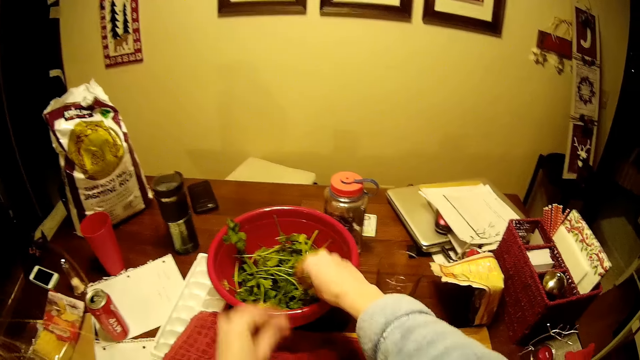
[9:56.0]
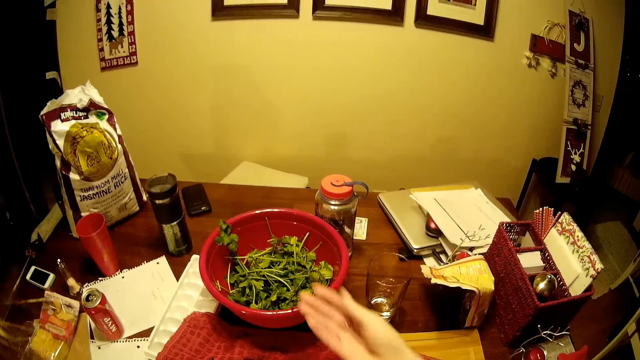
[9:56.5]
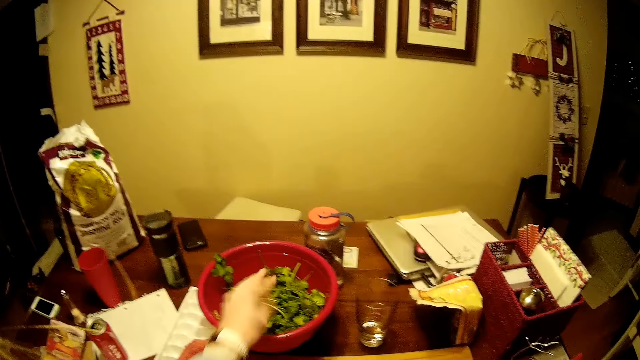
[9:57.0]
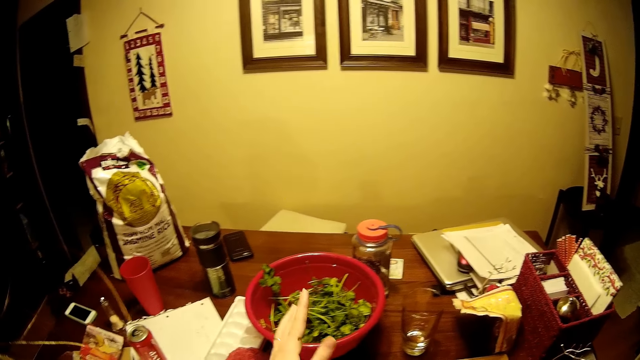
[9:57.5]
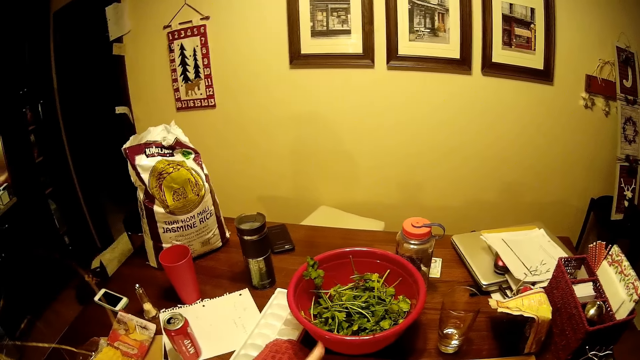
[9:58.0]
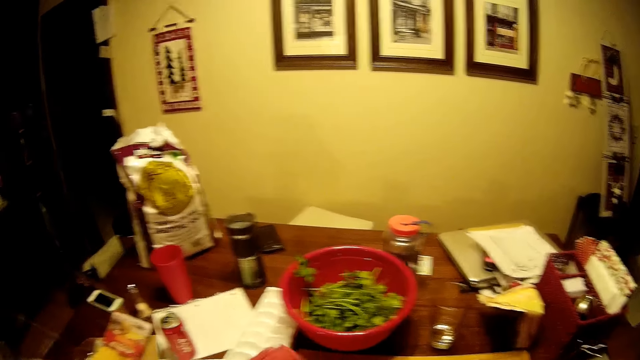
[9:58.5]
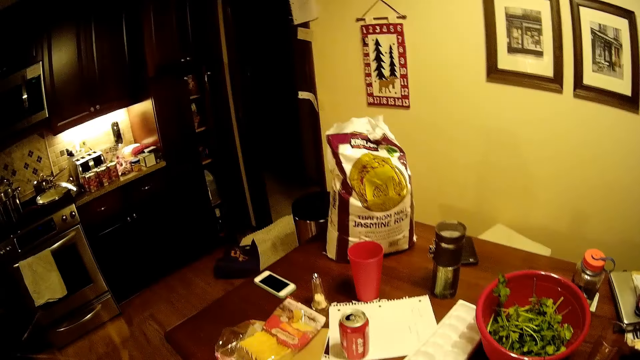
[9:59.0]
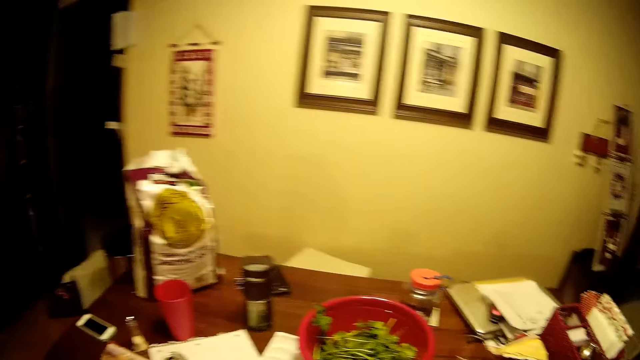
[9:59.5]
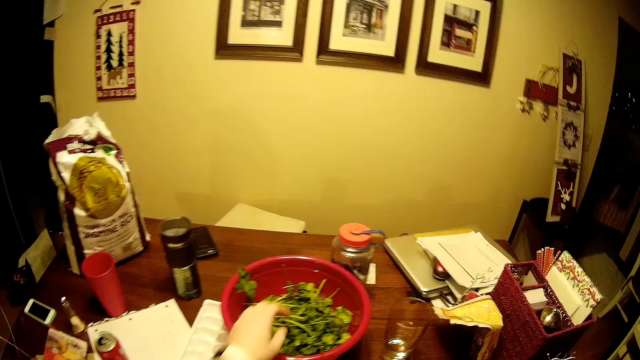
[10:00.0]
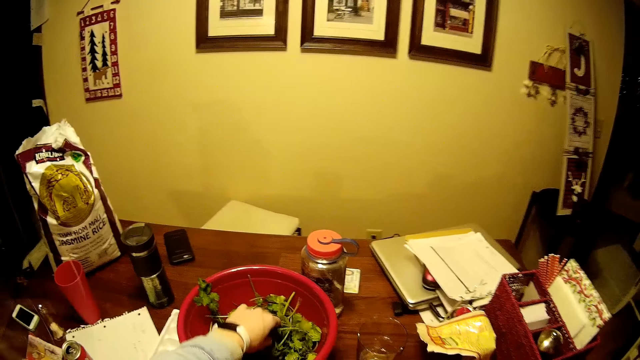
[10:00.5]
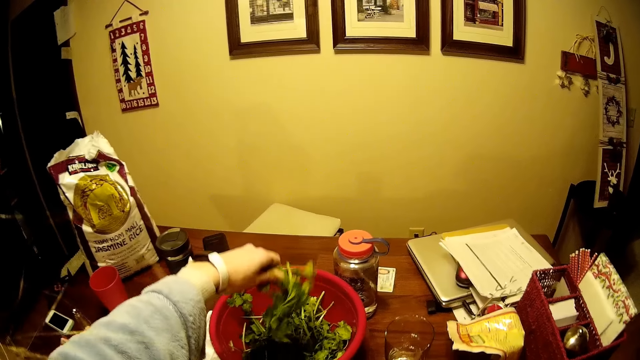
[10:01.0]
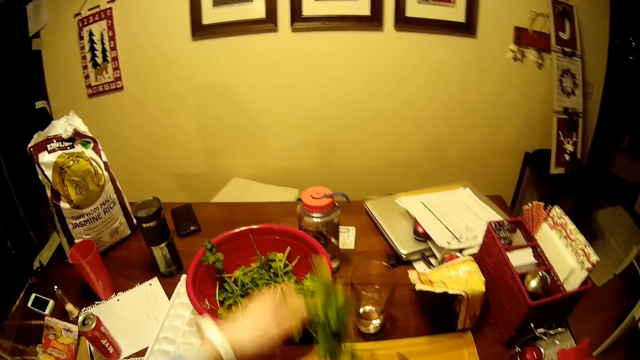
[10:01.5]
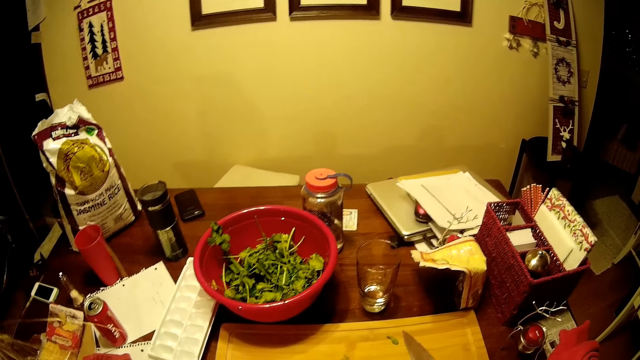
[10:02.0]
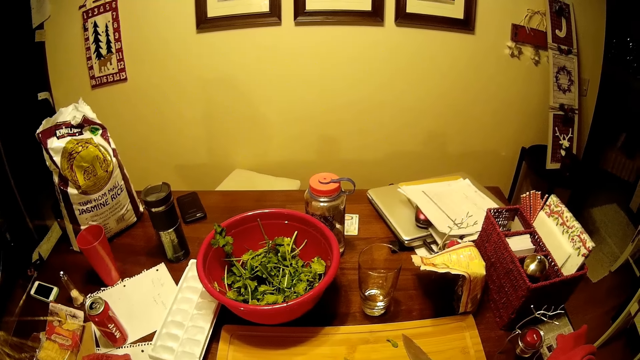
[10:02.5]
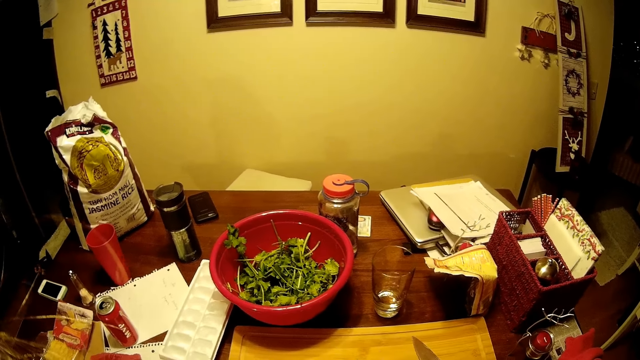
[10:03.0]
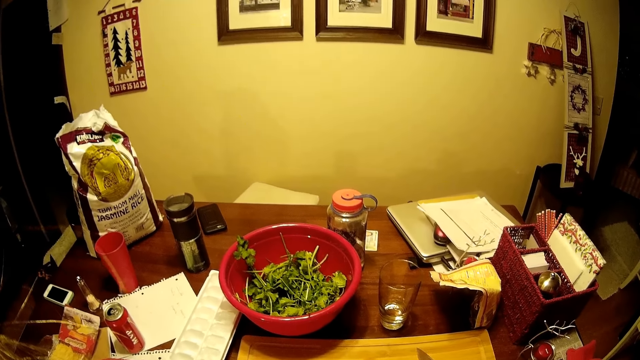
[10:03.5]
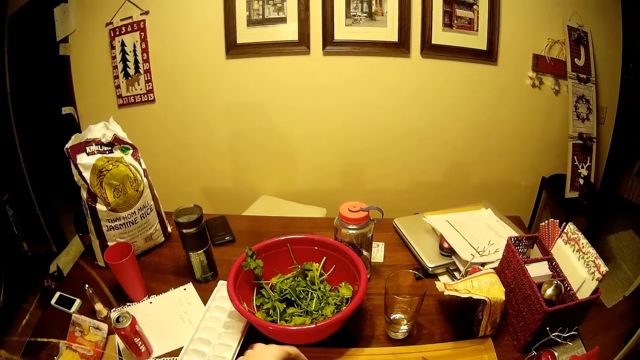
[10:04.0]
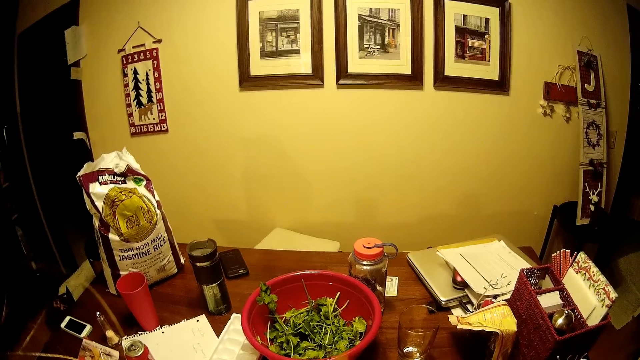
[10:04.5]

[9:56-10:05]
The camera wearer puts the coriander in the basin. They look around. They pick the coriander. They put the coriander on the chopping board.

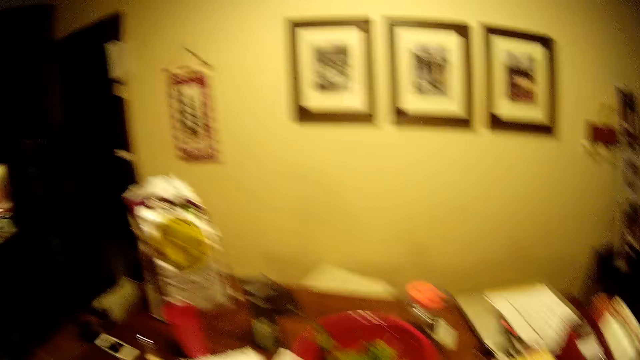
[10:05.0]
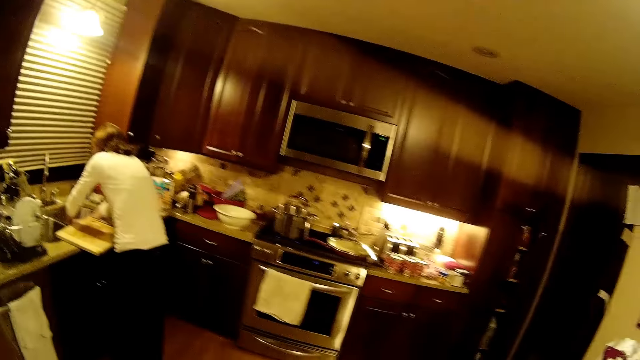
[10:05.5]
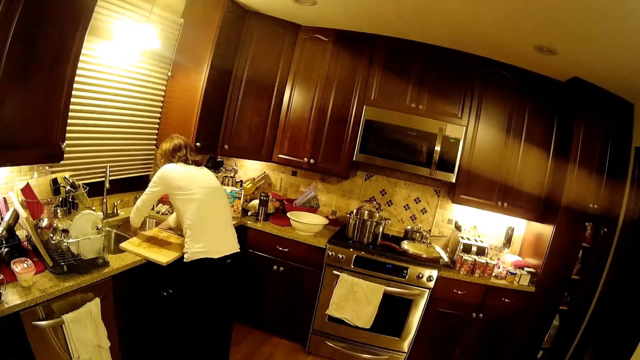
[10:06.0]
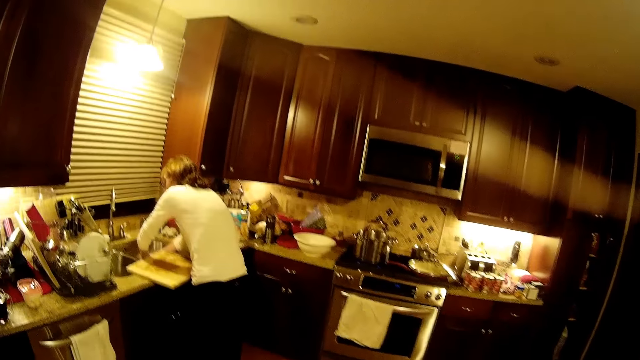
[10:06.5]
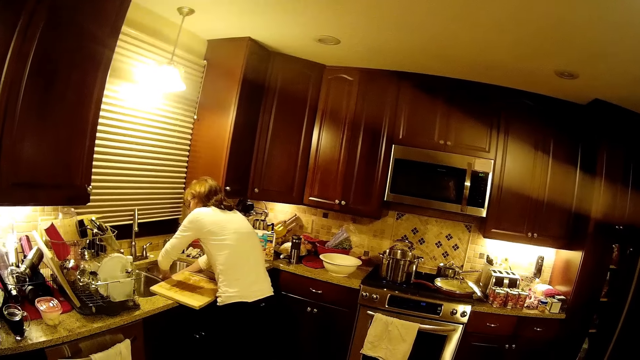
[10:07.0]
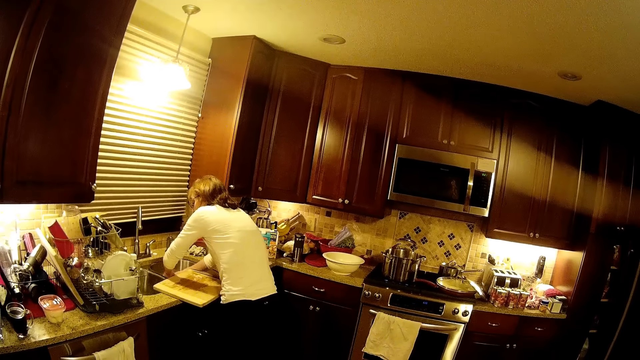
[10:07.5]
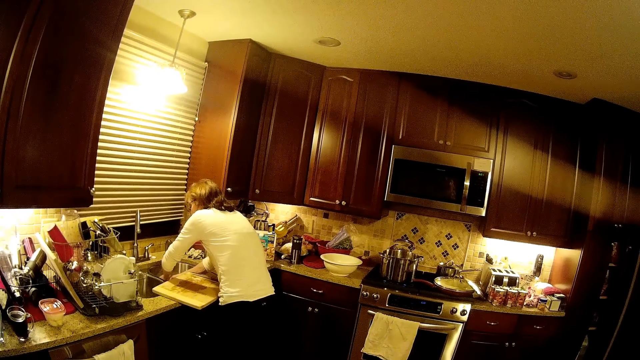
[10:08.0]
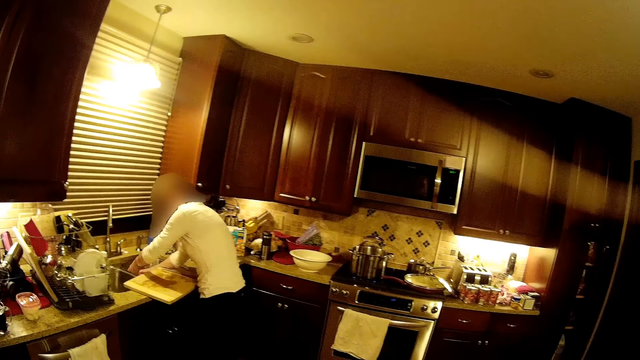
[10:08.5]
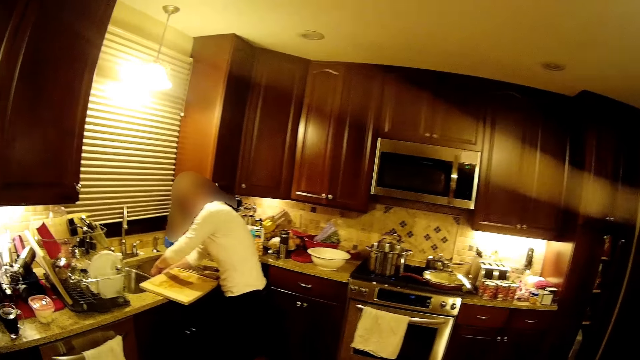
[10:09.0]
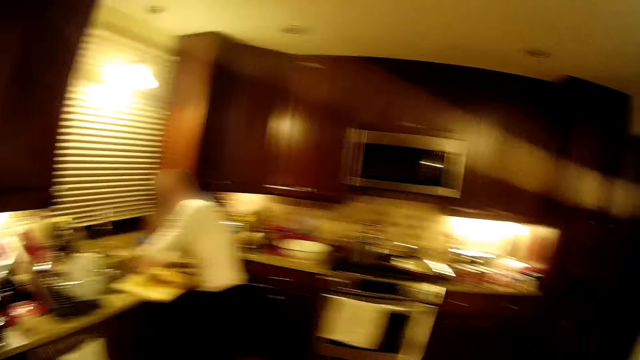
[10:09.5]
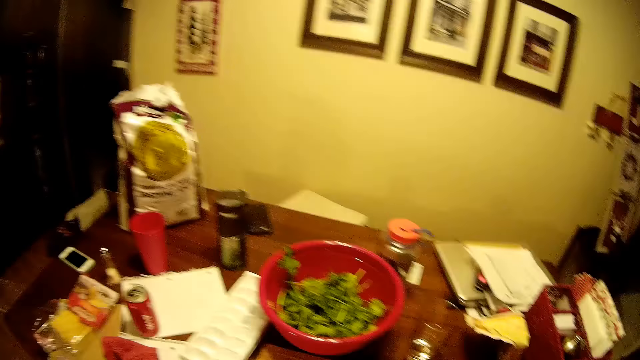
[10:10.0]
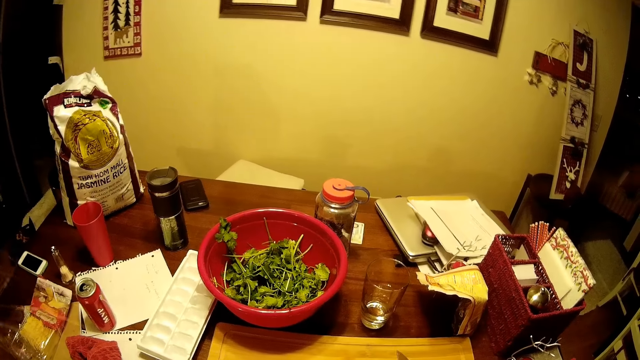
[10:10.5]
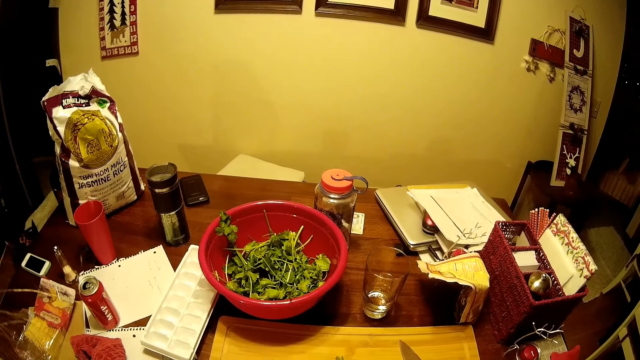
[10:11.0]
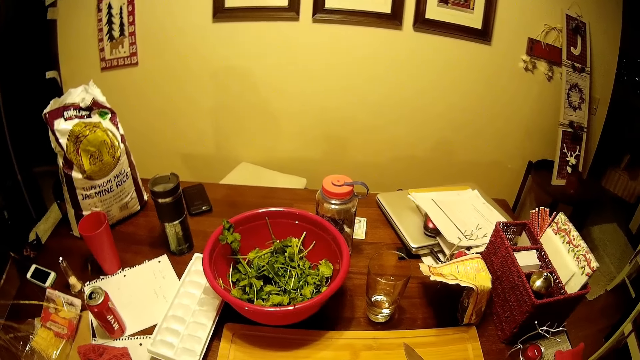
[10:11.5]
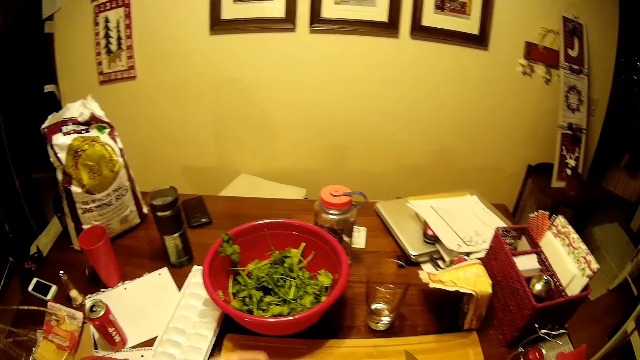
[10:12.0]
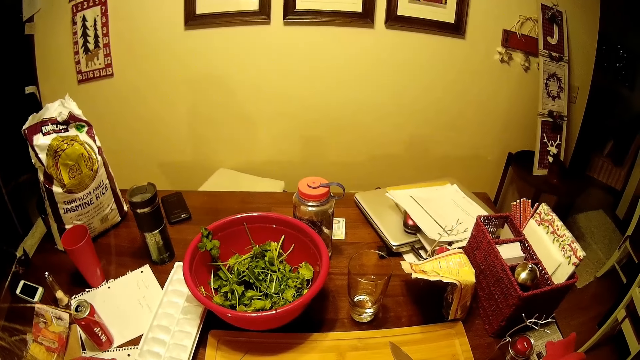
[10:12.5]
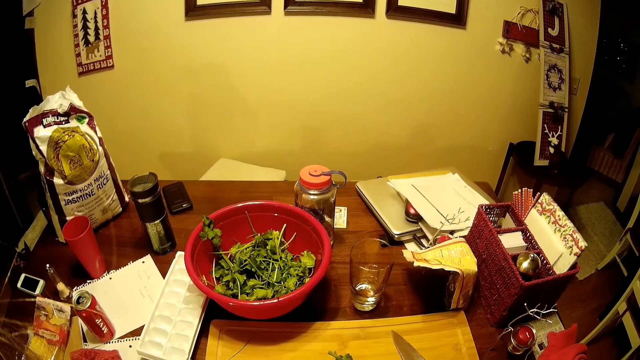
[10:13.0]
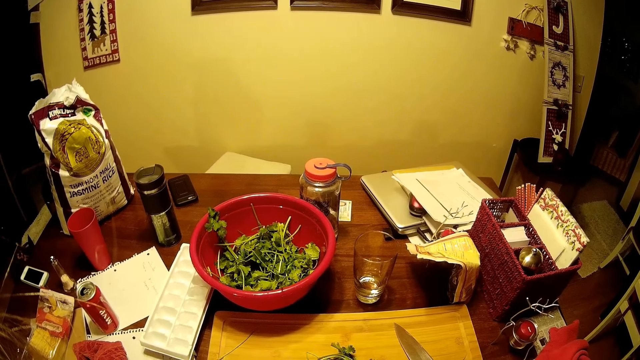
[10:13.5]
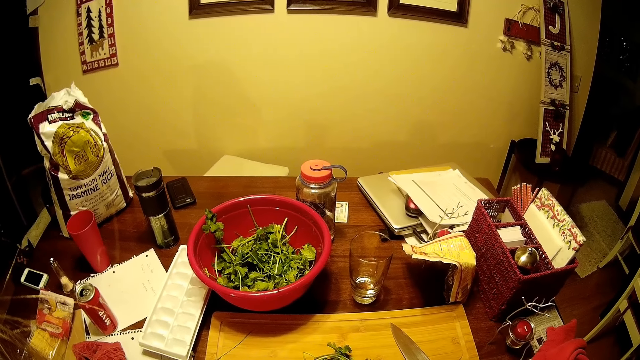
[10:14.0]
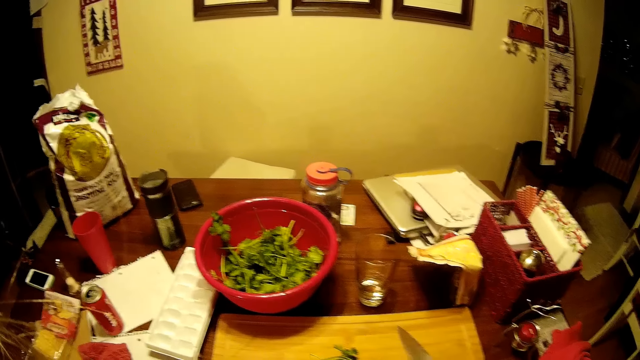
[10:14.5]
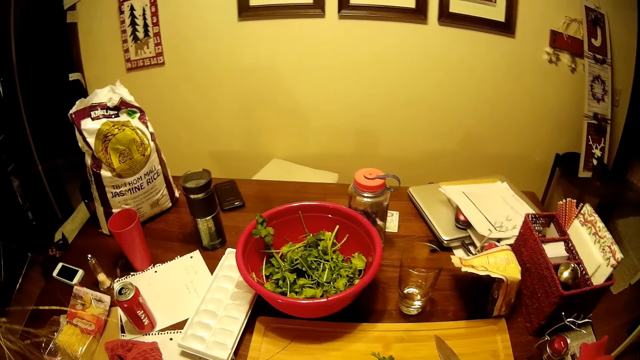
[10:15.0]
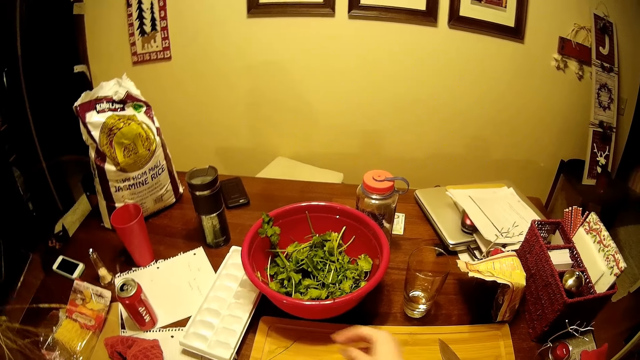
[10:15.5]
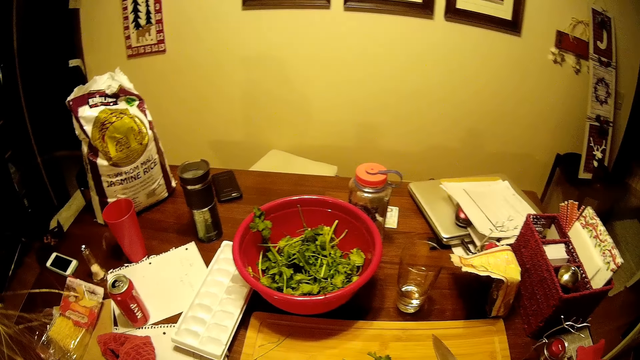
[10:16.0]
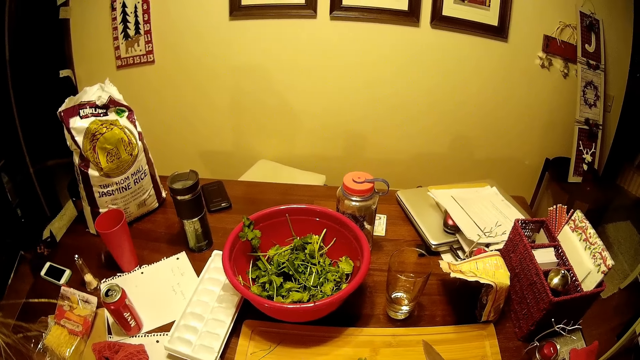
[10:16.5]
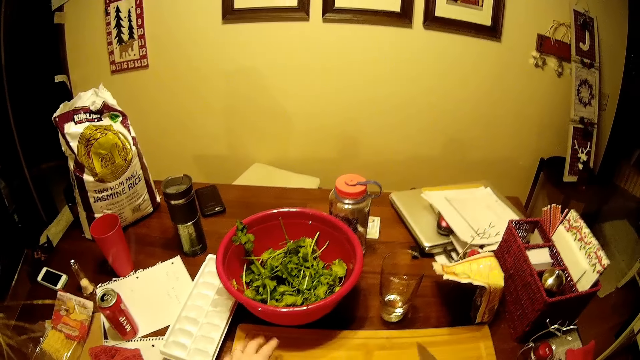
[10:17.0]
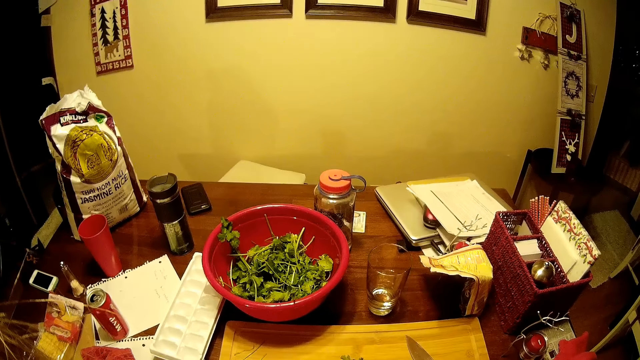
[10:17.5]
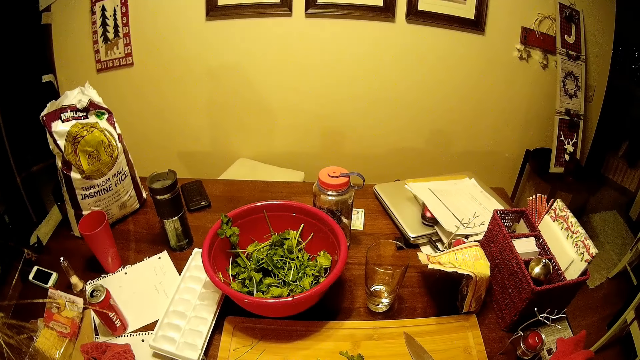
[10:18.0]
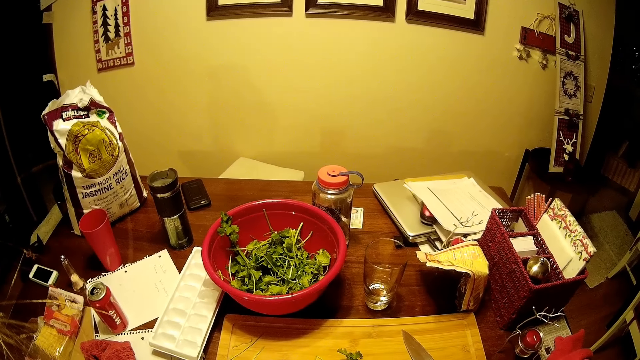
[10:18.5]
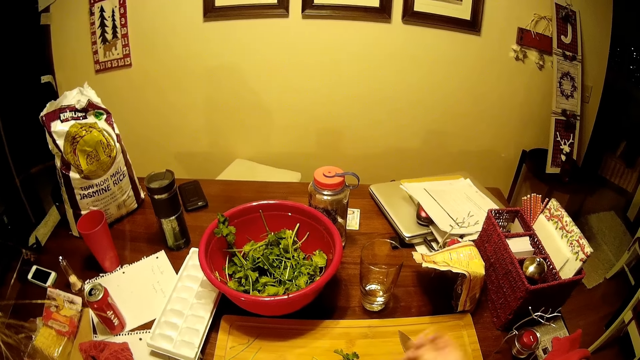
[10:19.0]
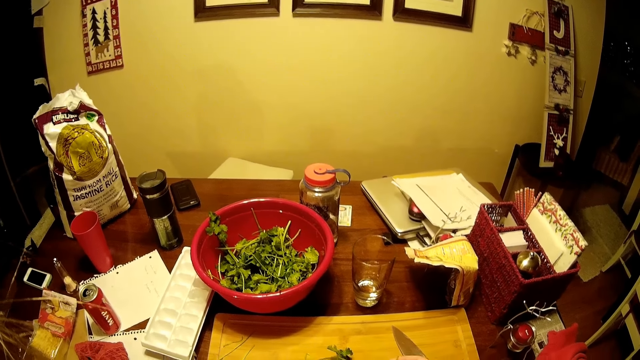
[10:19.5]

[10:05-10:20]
The camera wearer looks around. A person washes something in the sink. The camera wearer looks around. They remove something from the vegetables. They turn around the room.
